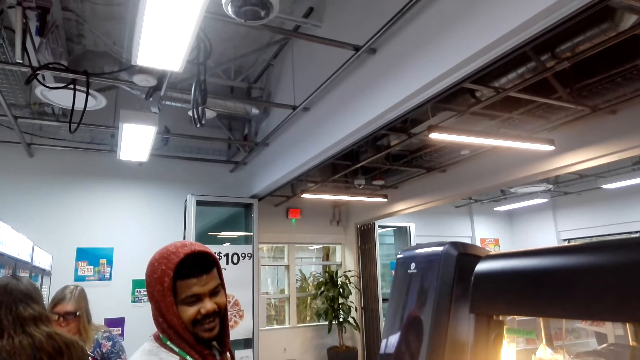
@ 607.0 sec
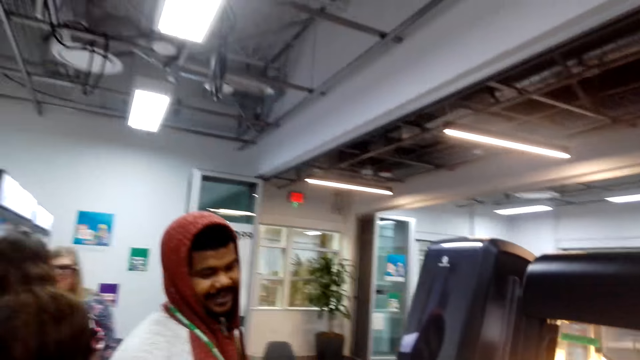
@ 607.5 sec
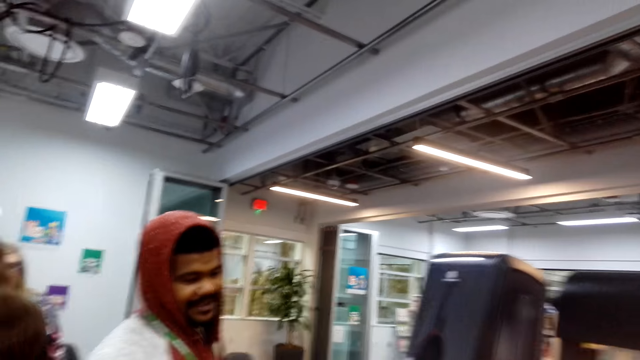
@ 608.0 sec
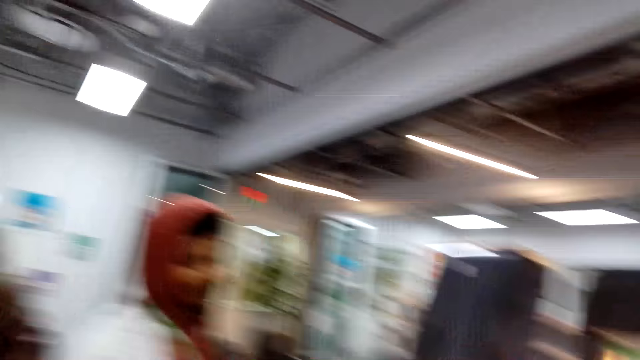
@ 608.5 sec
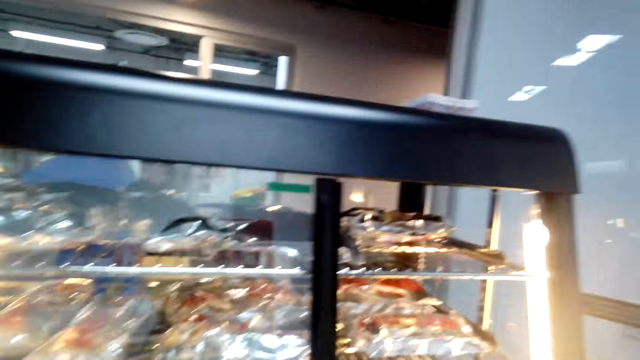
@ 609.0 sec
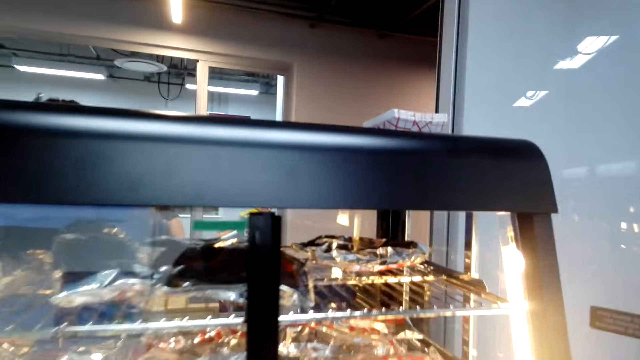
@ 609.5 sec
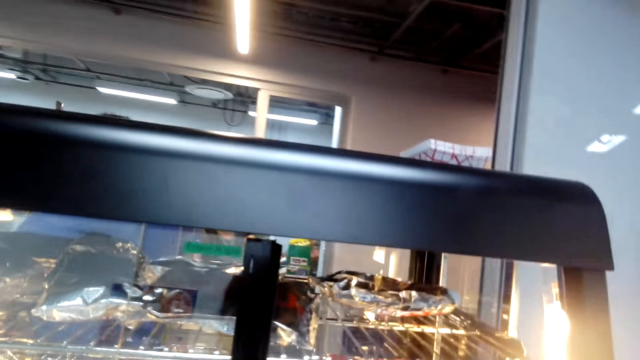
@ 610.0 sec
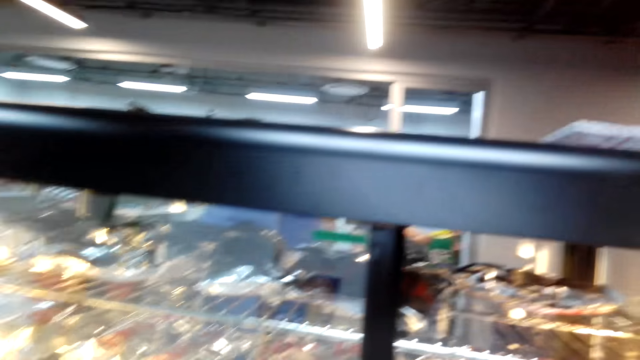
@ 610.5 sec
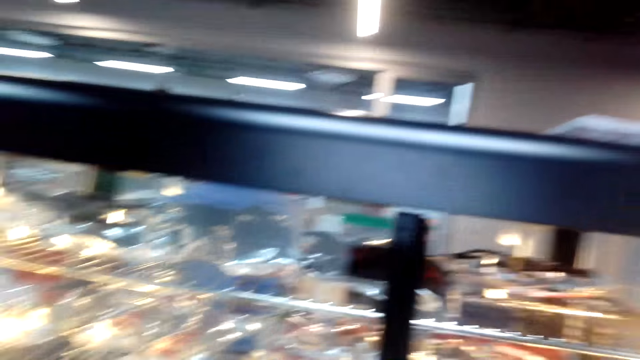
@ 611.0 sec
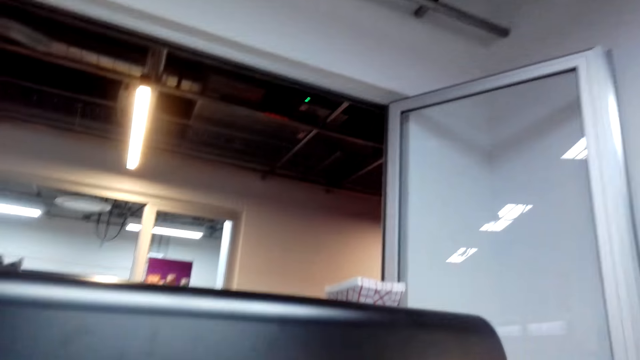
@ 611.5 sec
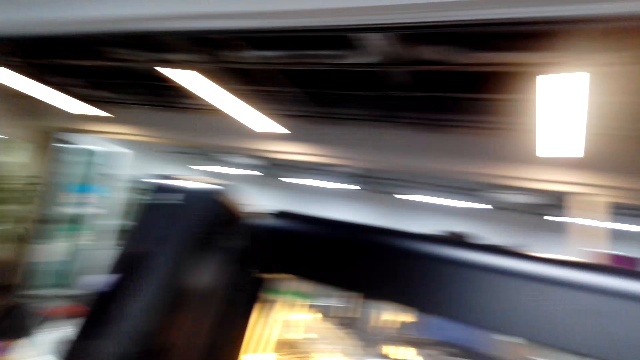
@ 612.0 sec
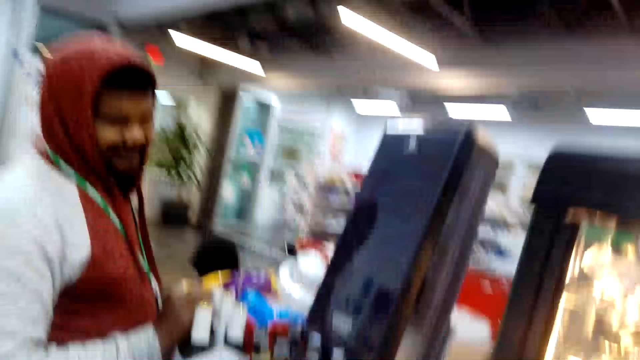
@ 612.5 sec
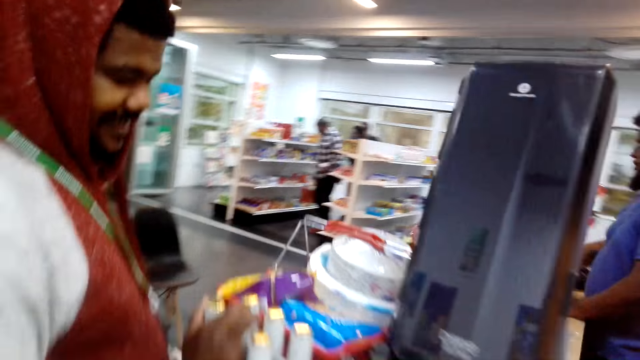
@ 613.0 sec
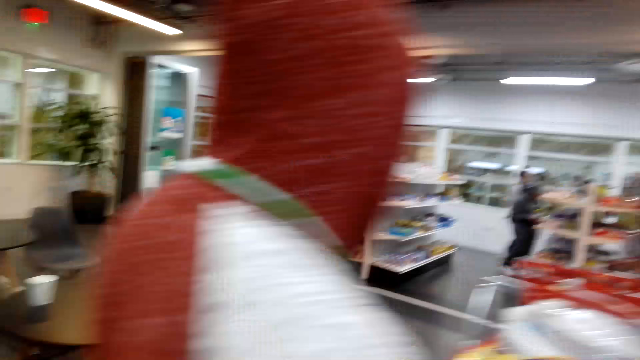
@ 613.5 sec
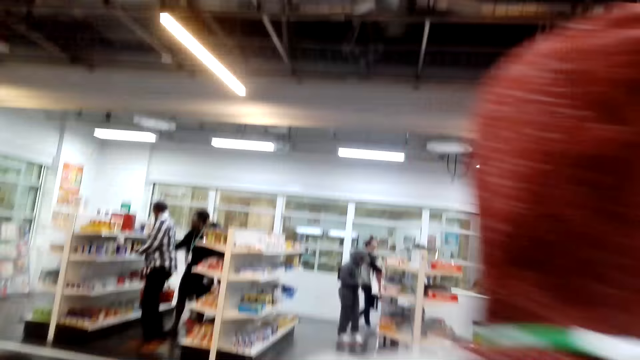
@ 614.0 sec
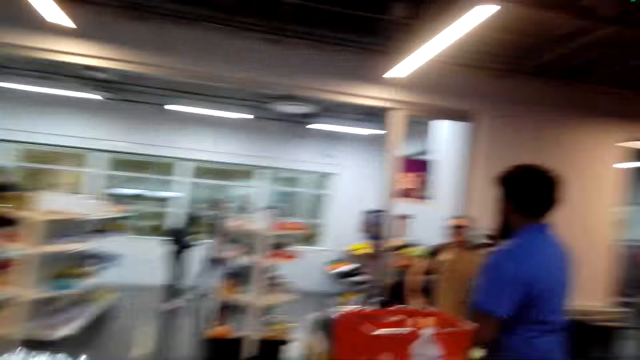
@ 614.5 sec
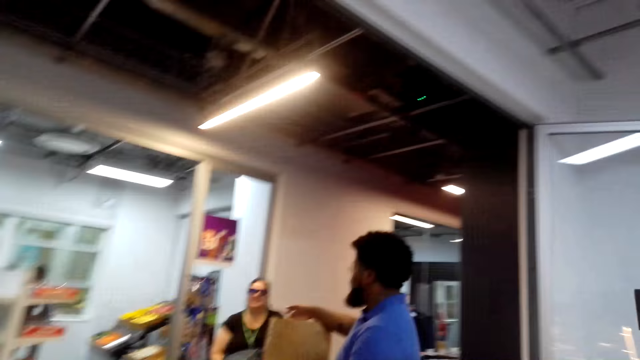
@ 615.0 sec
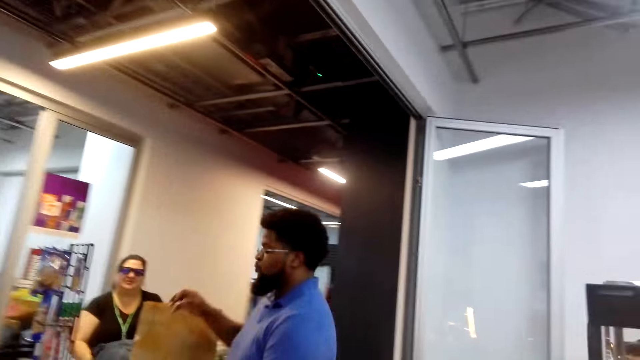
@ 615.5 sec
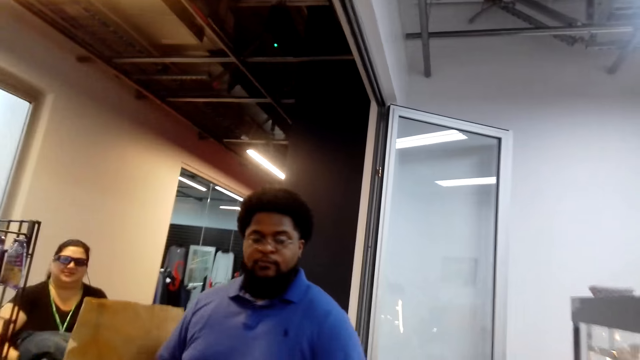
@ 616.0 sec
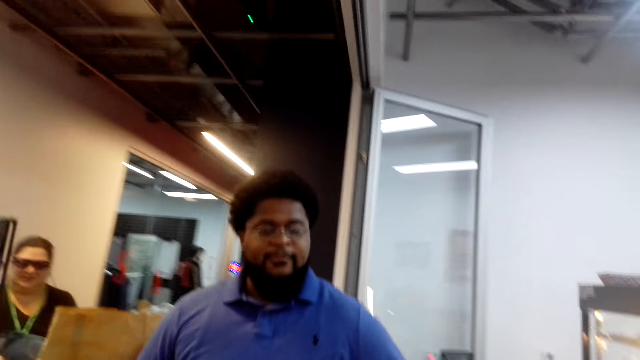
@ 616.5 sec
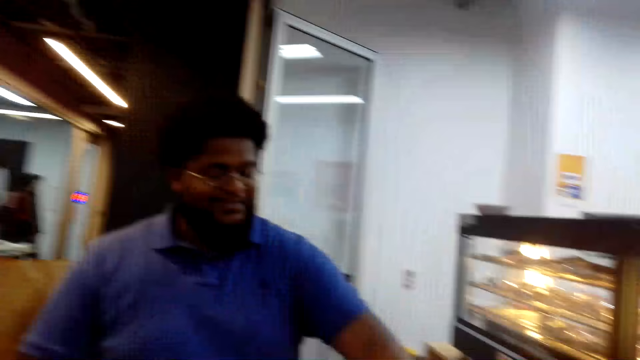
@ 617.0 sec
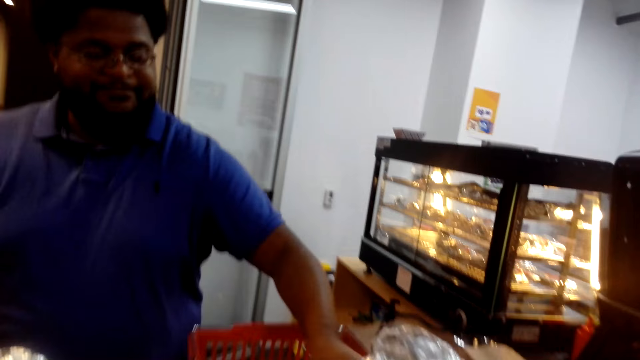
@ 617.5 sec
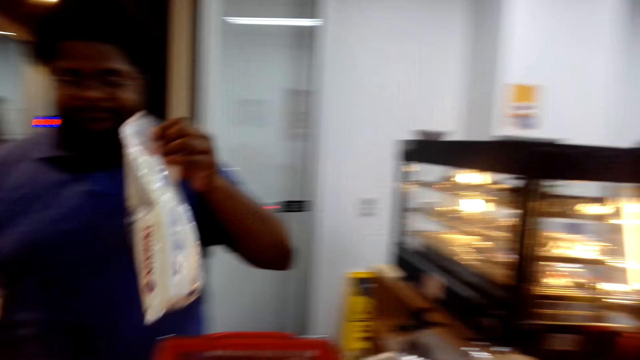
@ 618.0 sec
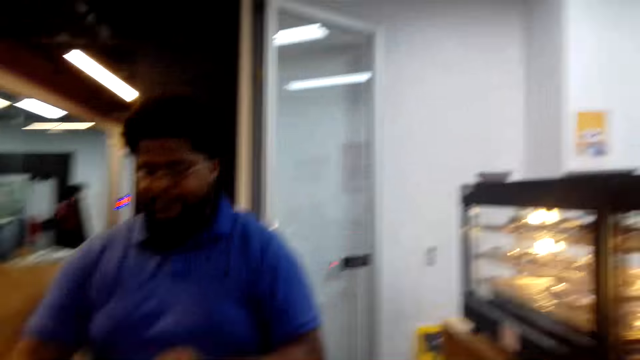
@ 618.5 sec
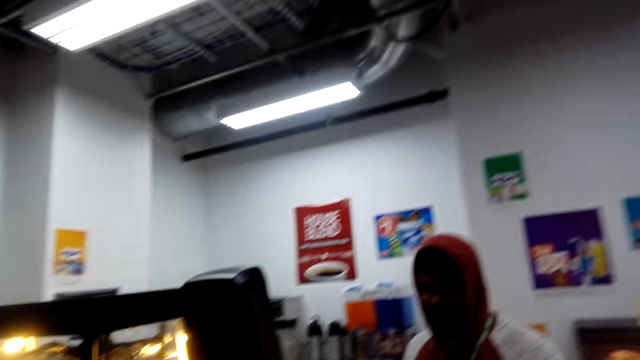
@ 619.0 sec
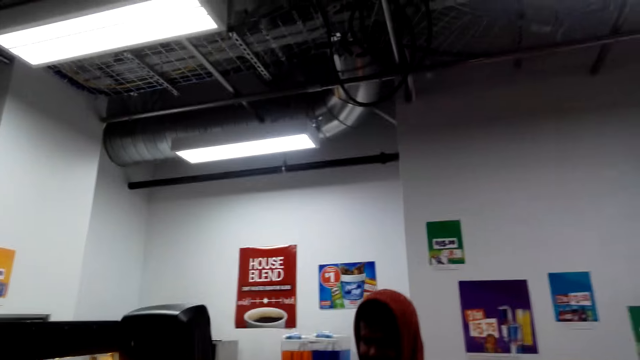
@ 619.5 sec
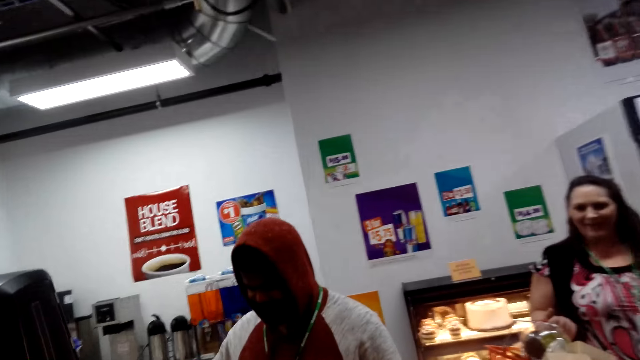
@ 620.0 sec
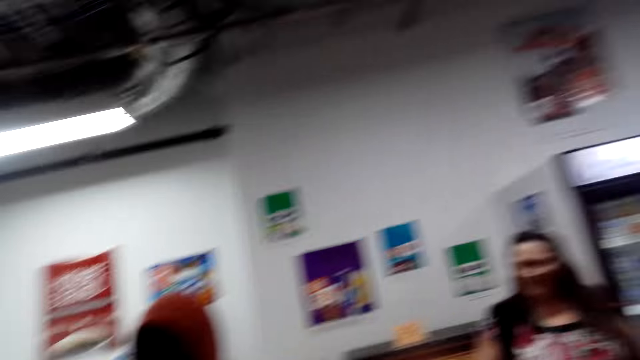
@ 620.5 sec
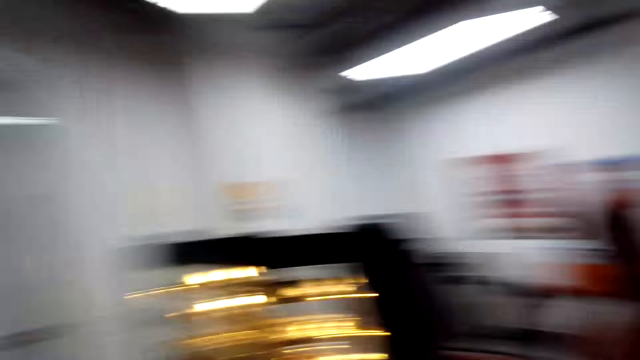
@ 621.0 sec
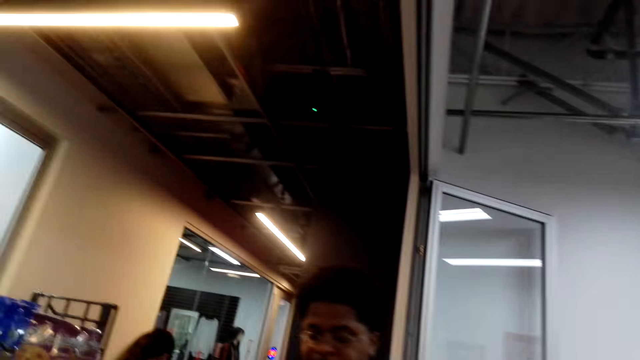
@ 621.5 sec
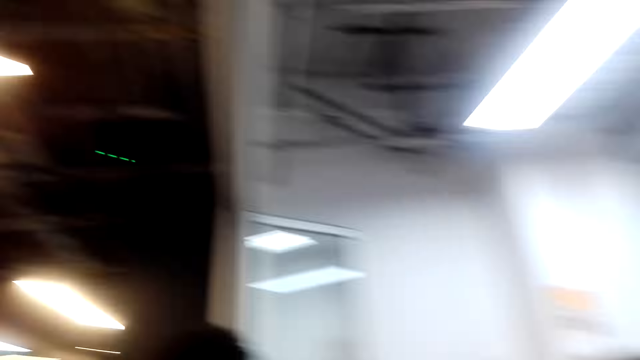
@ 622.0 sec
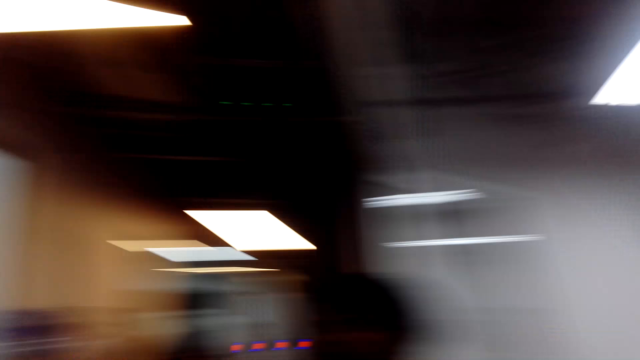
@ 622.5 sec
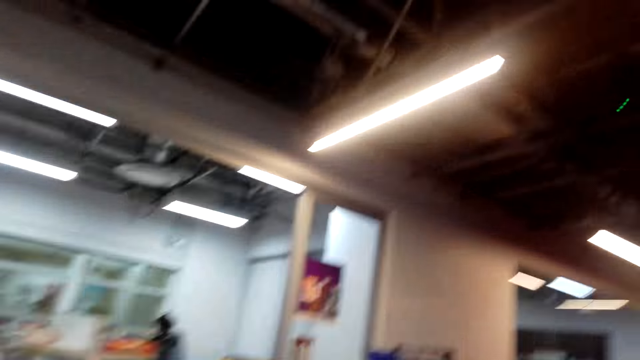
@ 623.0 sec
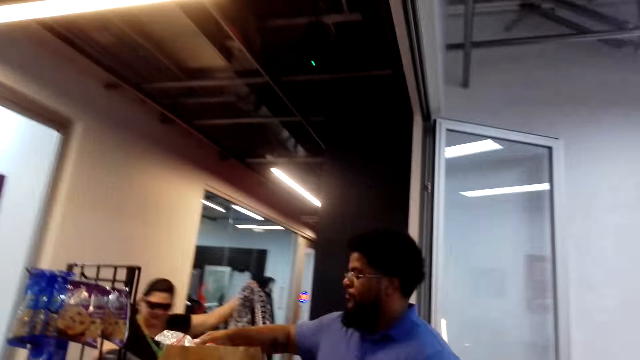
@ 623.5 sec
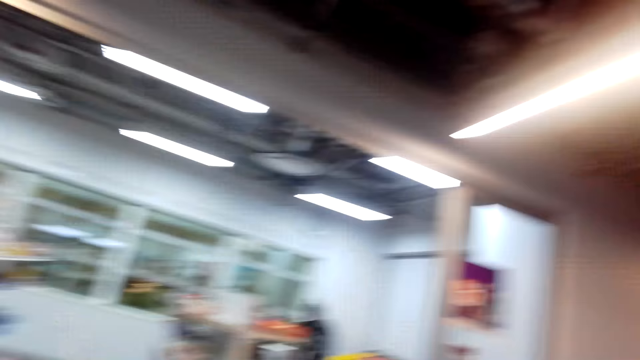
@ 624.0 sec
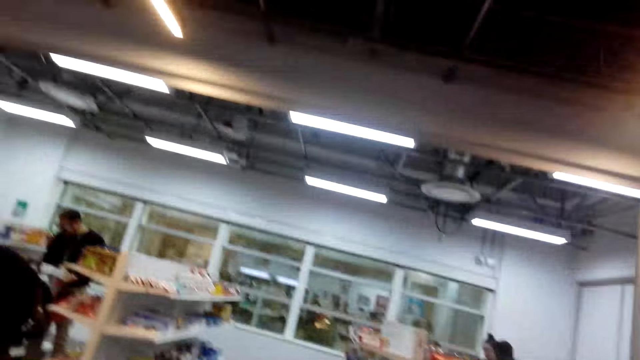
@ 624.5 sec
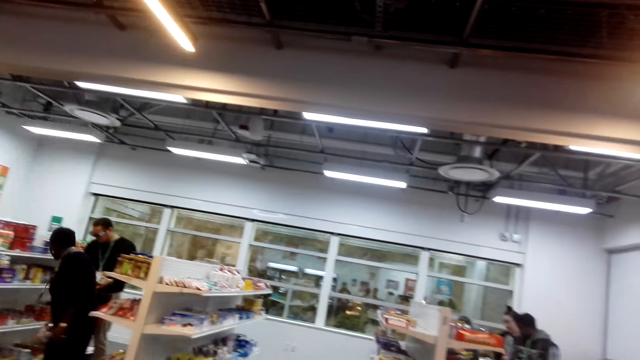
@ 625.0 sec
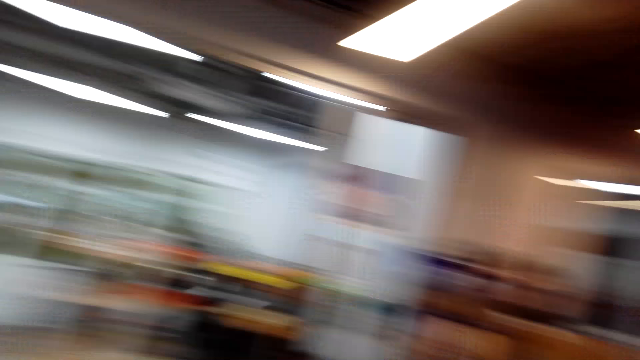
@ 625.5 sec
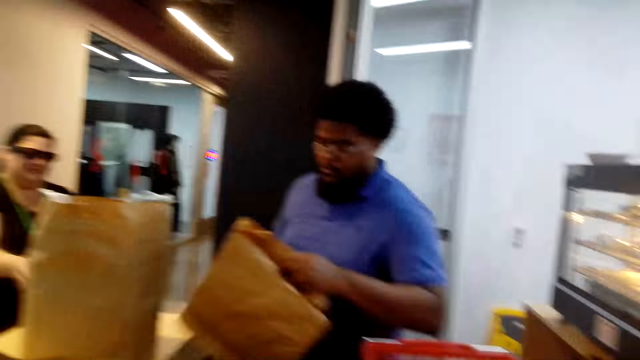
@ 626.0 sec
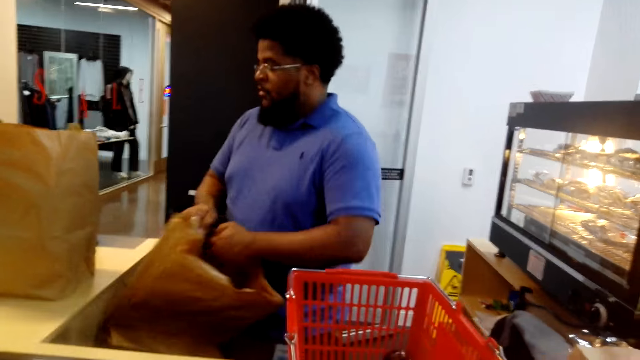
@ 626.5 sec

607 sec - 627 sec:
The camera wearer converses with a man. They converse with another man. The other man packs and totalizes items. The camera wearer converses with the other man. The other man packs and totalizes items. The first man stands in the shop. The camera wearer looks around the shop. A woman stands at the counter. The other man holds a shopping bag.
